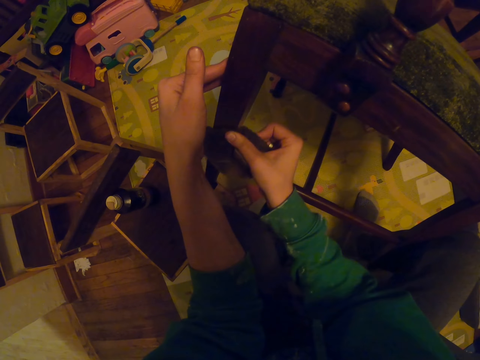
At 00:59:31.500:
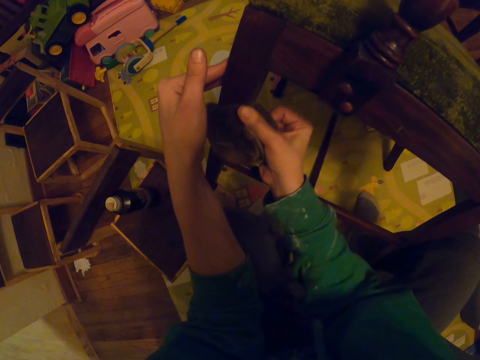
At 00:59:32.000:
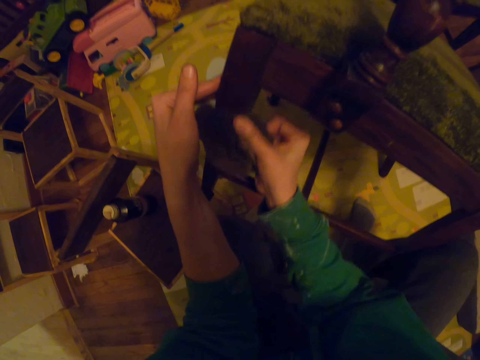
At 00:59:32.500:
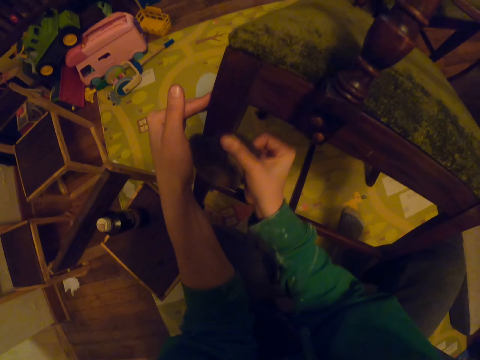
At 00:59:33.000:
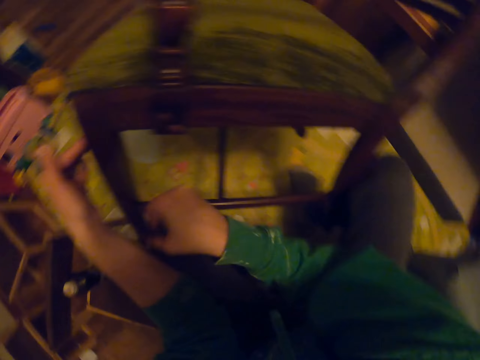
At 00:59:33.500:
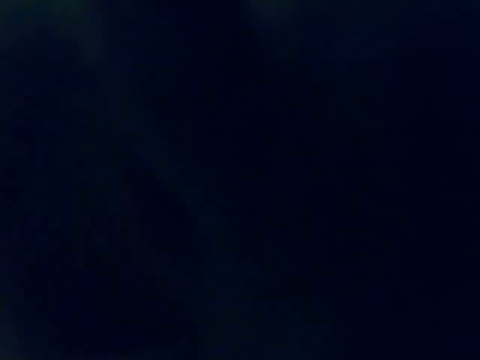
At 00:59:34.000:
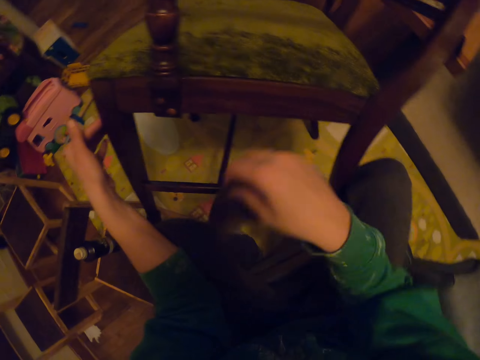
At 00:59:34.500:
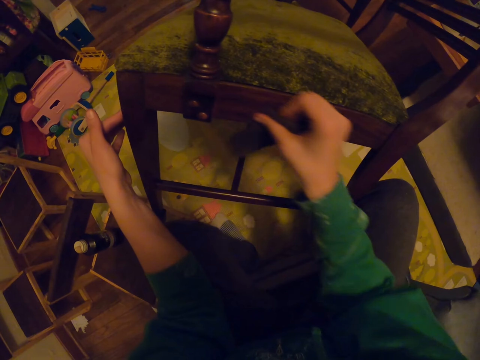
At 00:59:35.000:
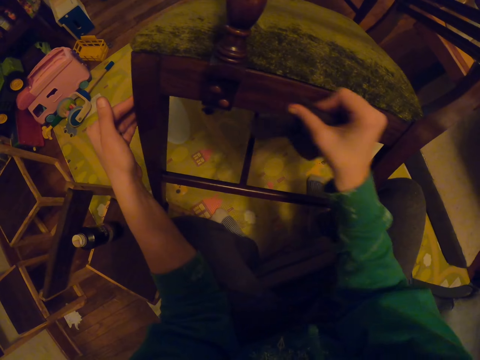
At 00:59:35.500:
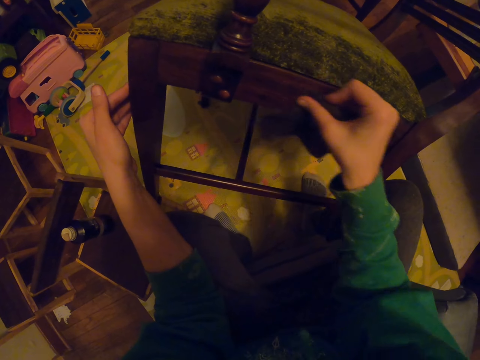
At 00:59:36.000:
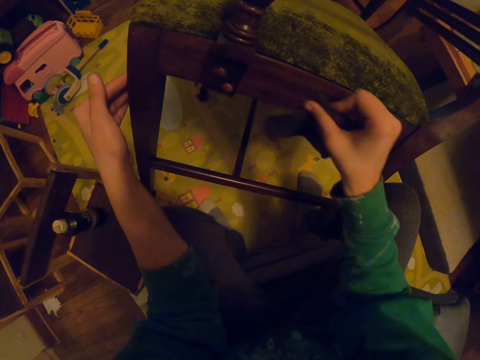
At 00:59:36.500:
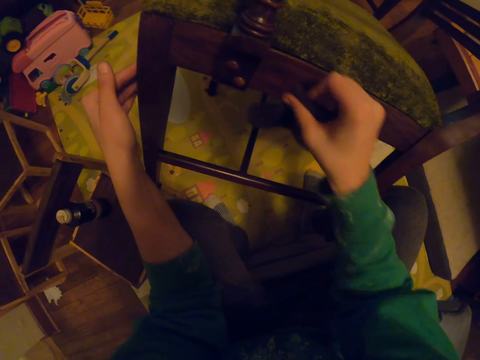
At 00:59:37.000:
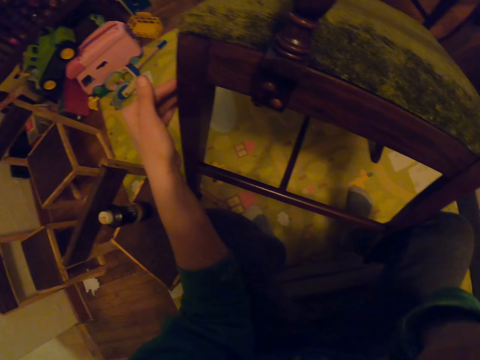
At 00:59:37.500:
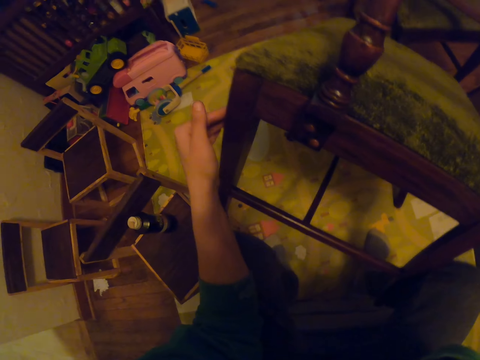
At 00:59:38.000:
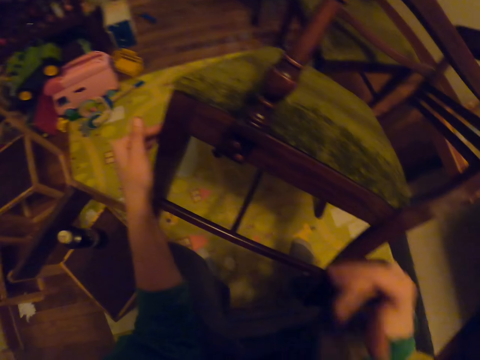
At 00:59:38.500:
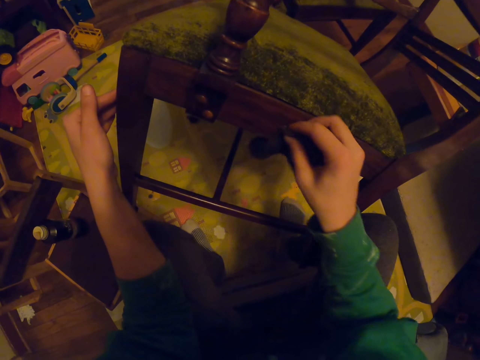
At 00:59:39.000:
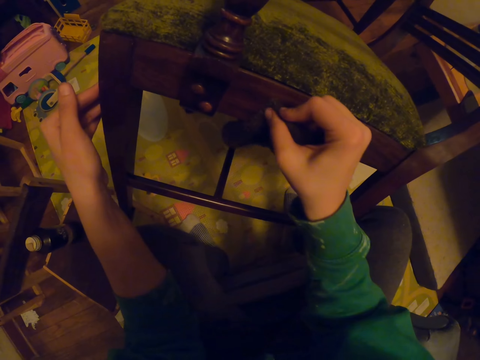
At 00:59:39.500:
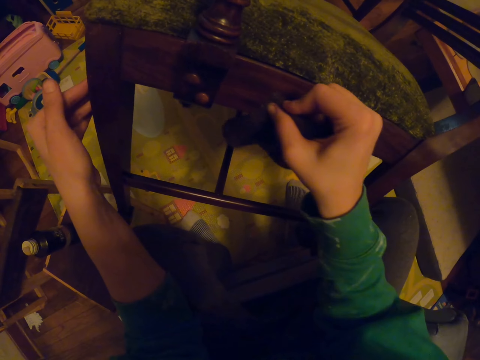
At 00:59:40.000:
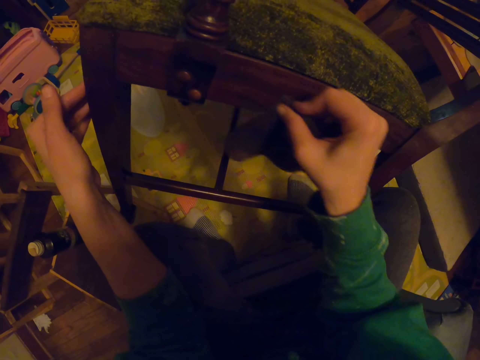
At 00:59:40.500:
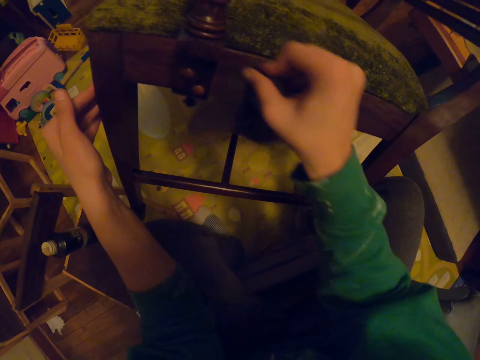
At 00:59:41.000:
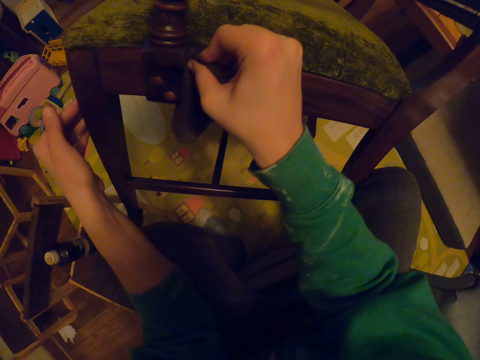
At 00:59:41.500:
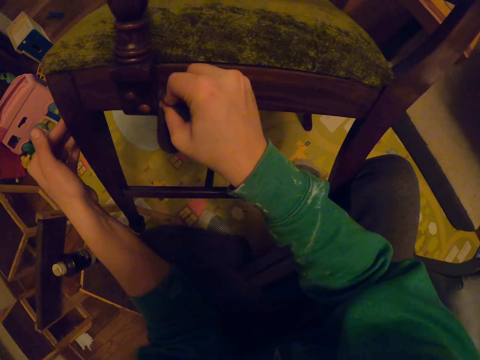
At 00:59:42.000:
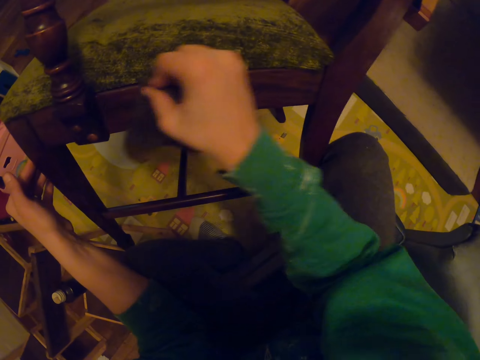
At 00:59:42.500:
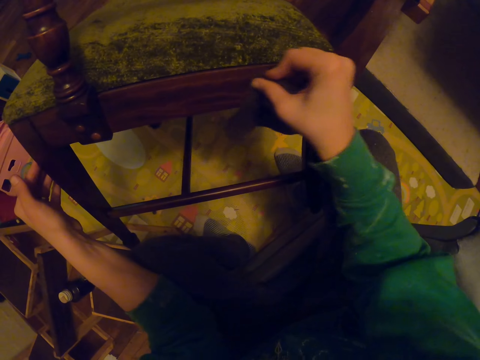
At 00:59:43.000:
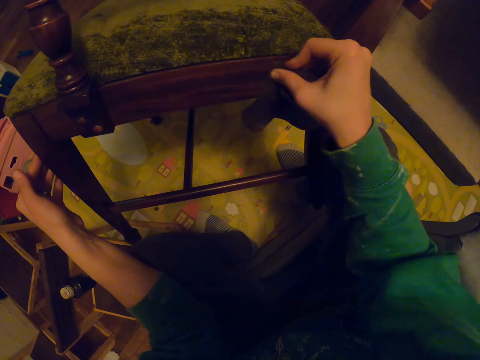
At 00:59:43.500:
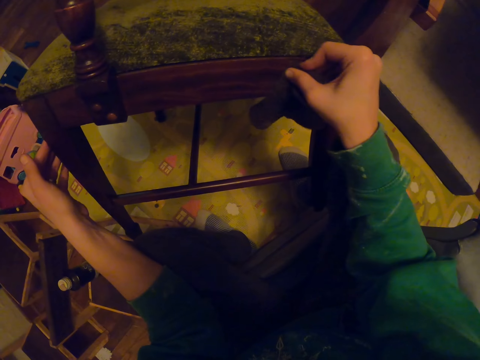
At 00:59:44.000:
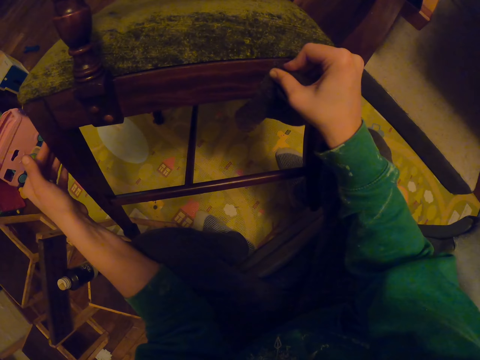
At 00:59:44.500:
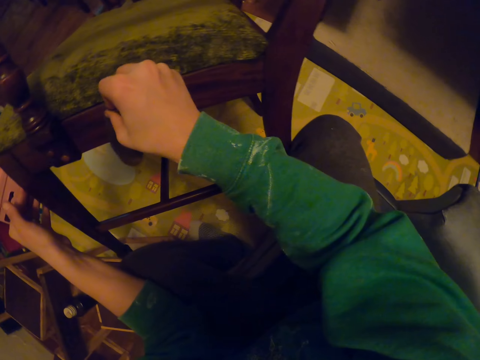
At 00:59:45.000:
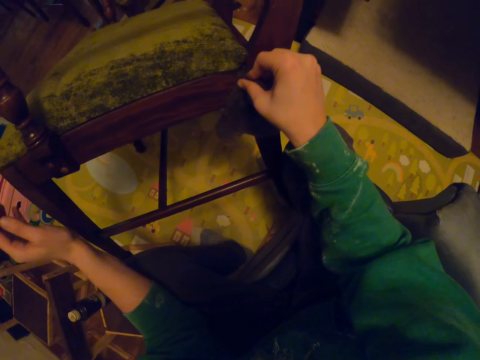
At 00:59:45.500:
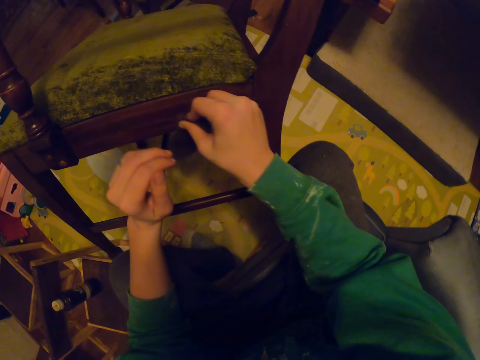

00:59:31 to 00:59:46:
The camera wearer wipes the face. They wipe the chair. They adjust the camera. They wipe the chair.

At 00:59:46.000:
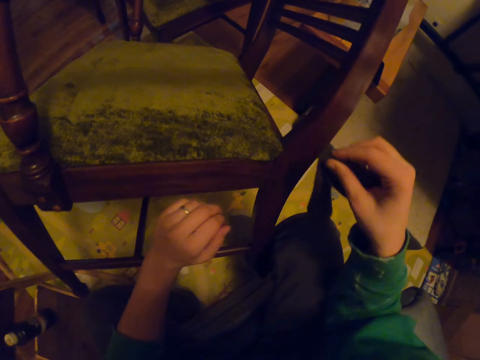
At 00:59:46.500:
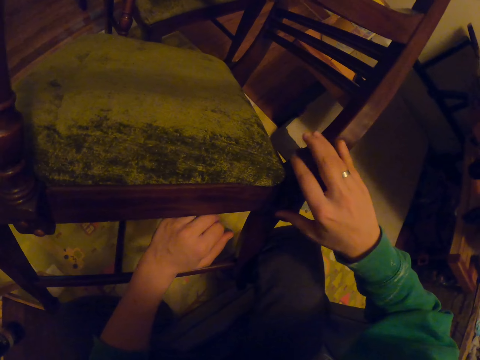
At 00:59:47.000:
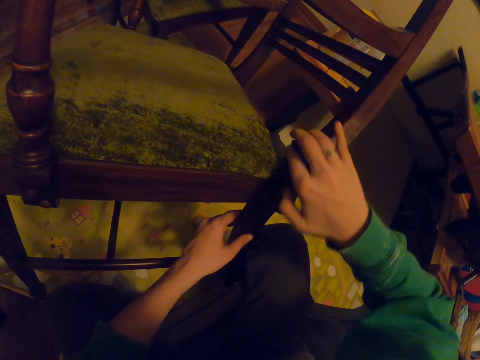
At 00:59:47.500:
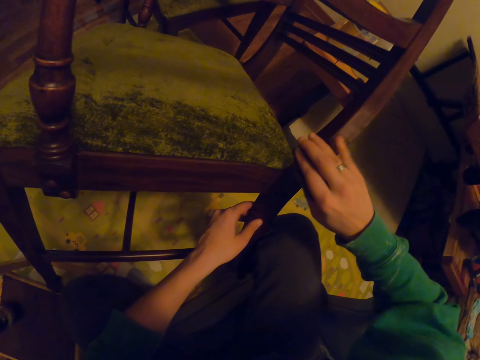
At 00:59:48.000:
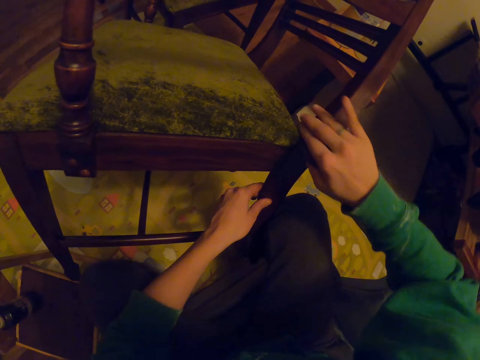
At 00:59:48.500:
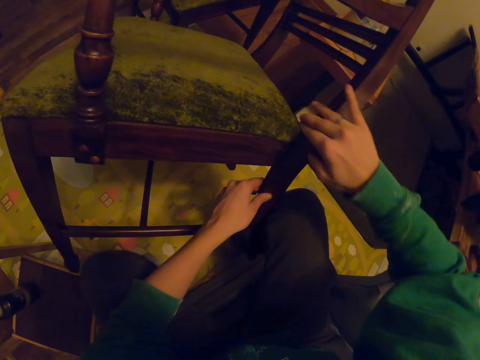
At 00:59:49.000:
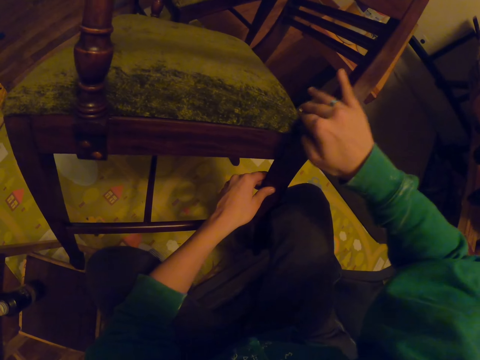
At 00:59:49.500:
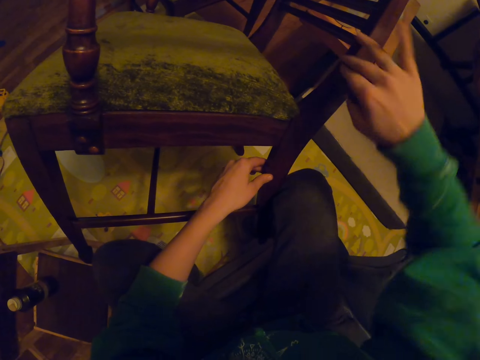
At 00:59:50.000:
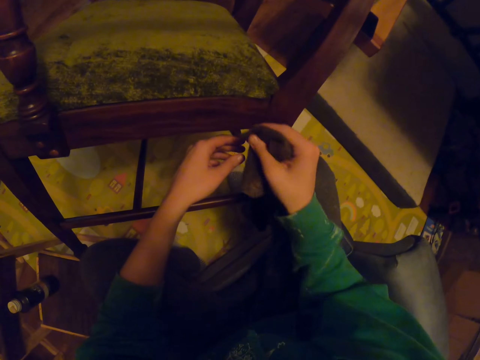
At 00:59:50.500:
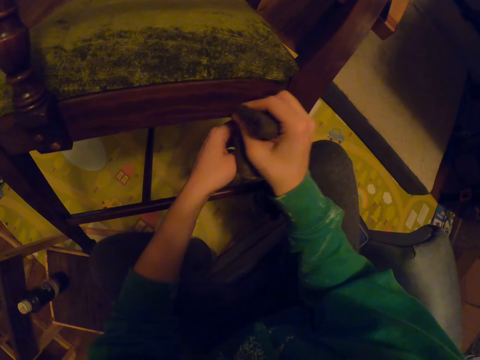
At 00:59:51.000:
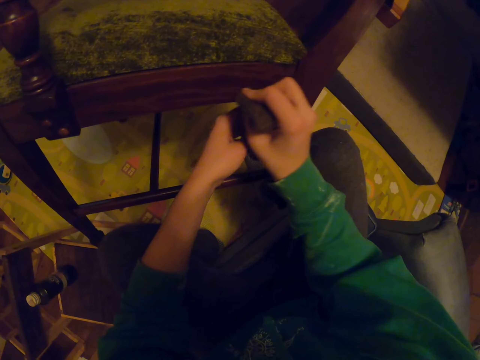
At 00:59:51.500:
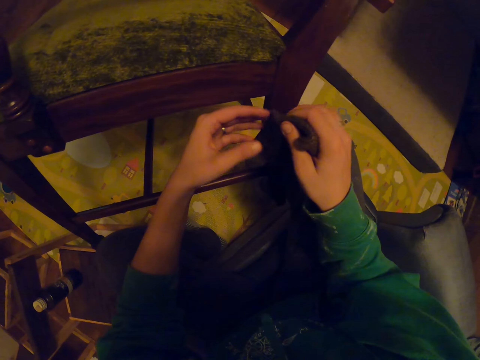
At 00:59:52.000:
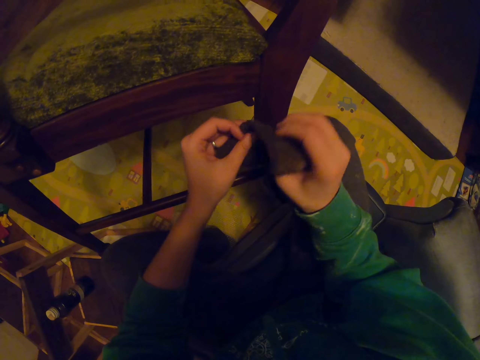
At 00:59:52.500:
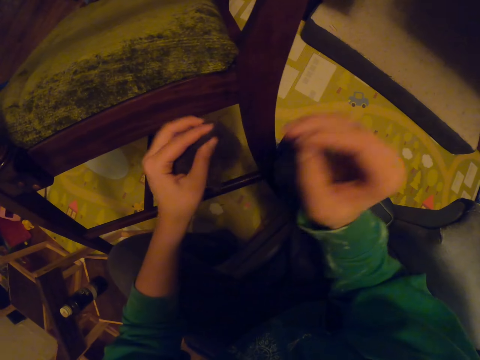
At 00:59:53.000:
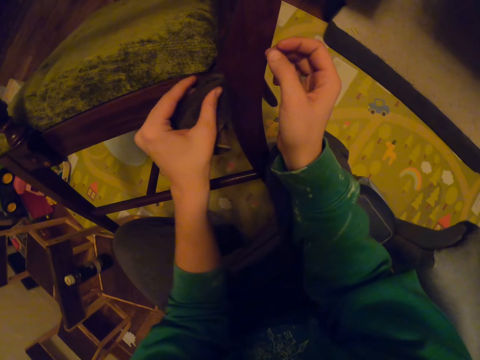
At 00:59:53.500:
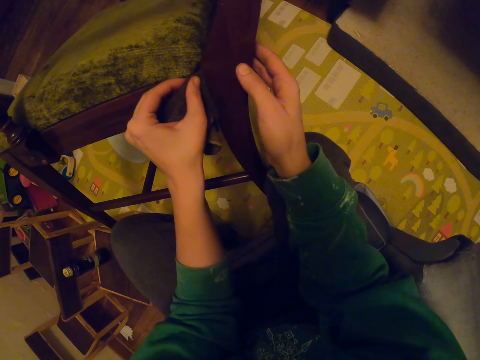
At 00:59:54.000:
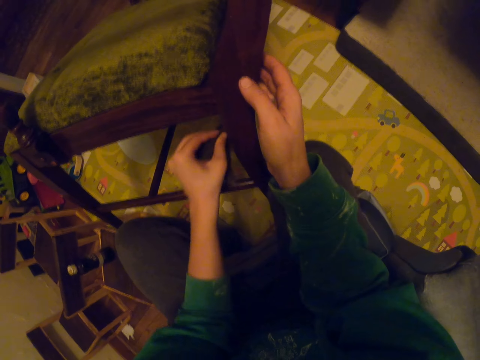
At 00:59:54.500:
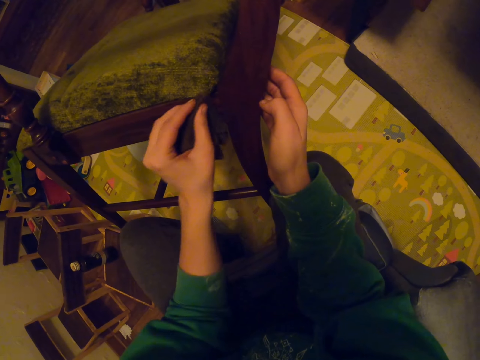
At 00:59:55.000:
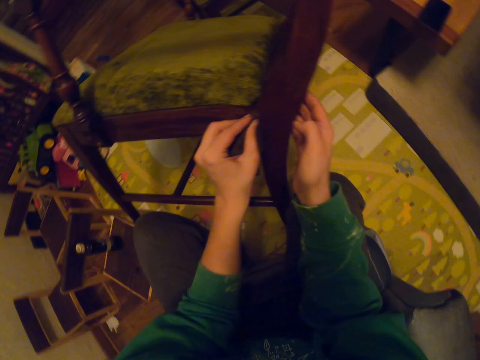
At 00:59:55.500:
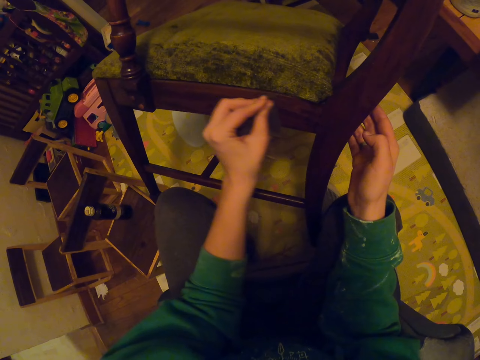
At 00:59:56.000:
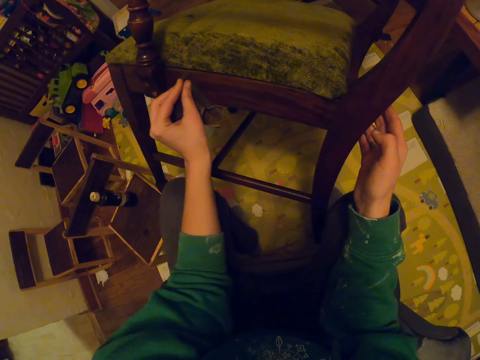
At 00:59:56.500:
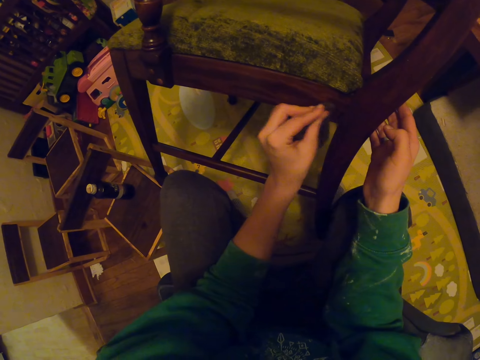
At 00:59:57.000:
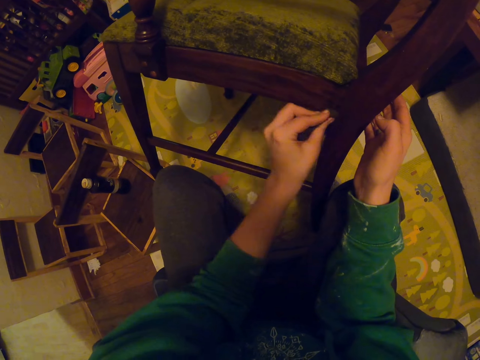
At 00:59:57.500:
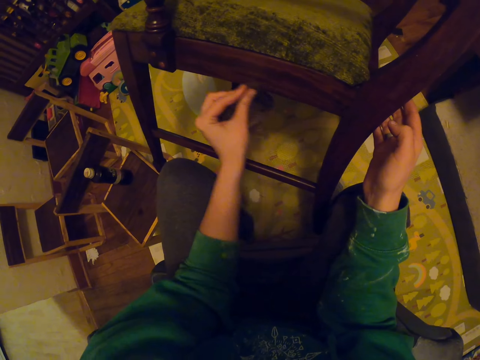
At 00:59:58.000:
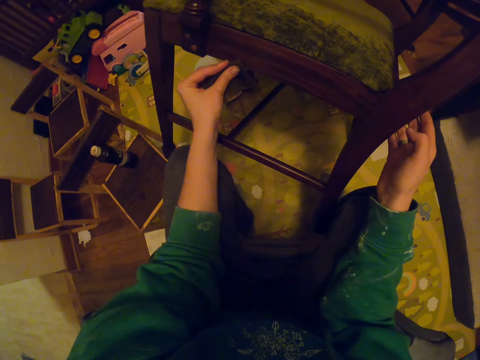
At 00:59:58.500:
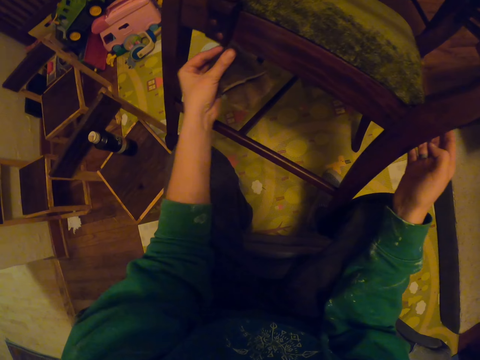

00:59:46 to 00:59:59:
The camera wearer passes the small towel to the left hand. They wipe the chair.
